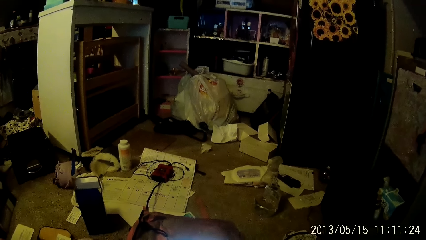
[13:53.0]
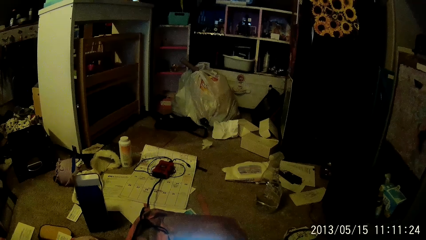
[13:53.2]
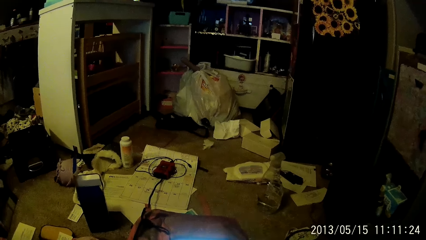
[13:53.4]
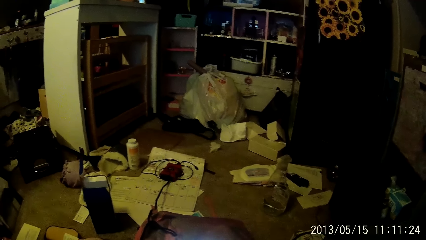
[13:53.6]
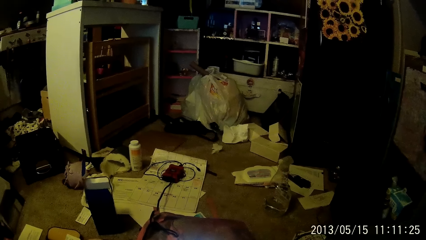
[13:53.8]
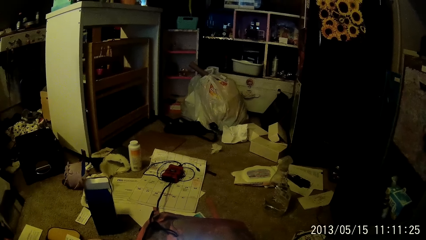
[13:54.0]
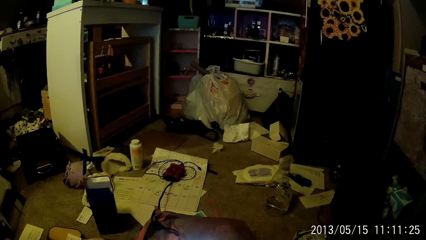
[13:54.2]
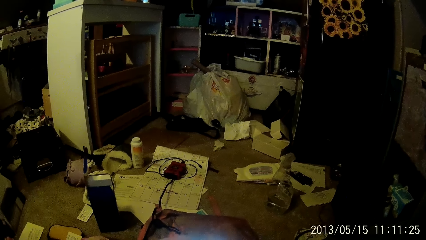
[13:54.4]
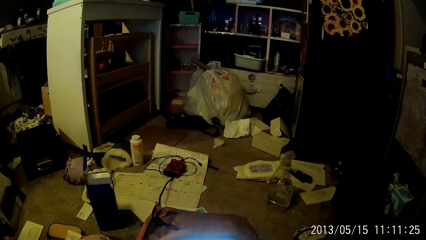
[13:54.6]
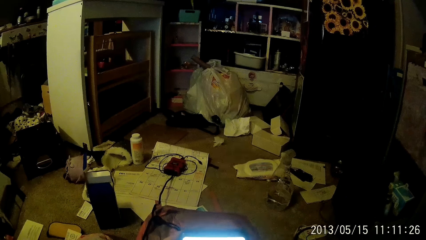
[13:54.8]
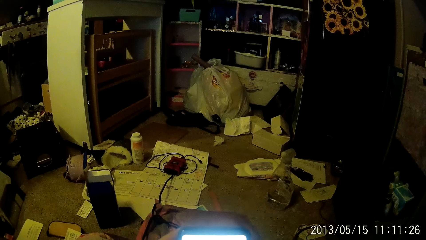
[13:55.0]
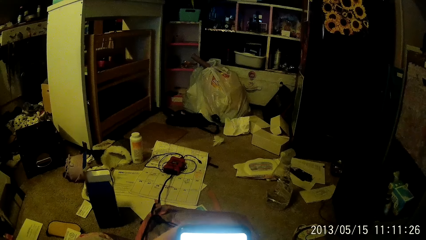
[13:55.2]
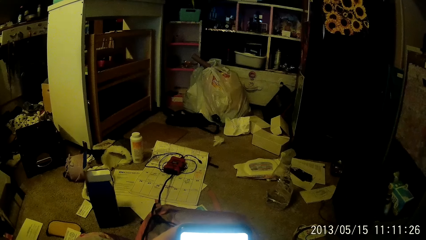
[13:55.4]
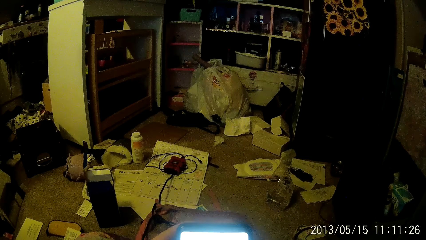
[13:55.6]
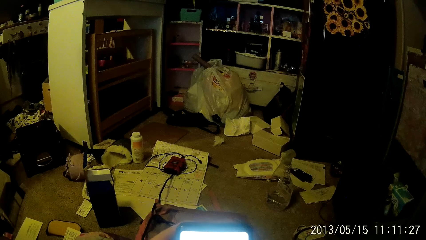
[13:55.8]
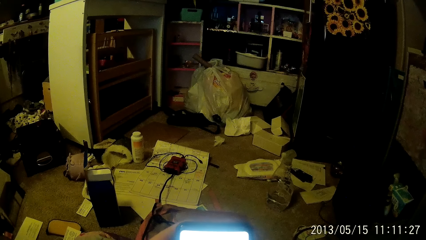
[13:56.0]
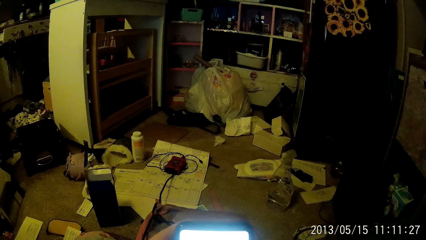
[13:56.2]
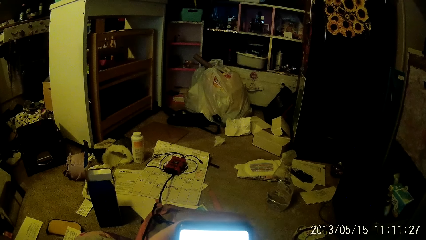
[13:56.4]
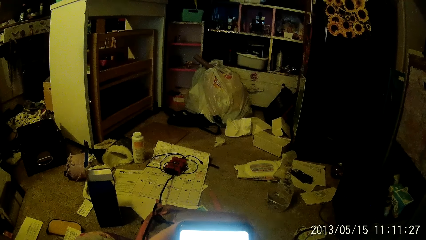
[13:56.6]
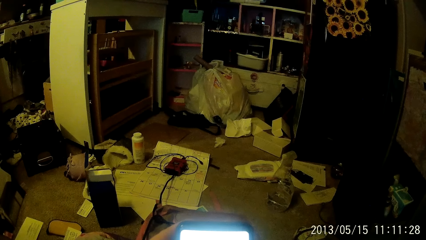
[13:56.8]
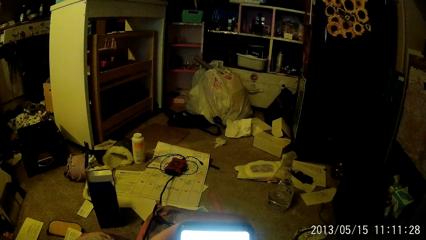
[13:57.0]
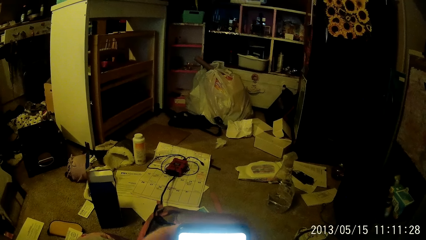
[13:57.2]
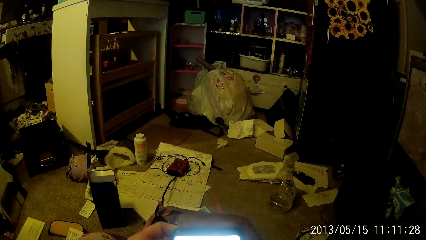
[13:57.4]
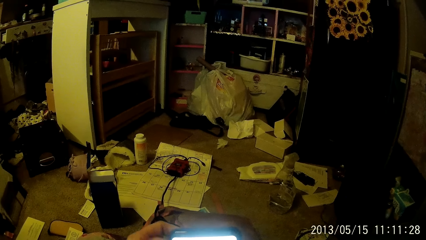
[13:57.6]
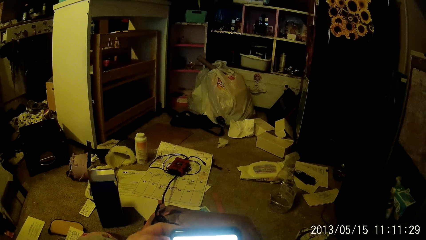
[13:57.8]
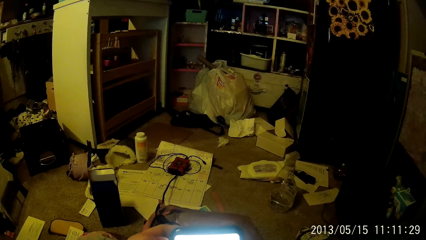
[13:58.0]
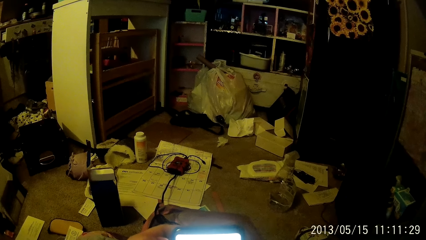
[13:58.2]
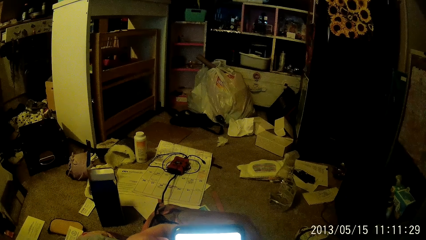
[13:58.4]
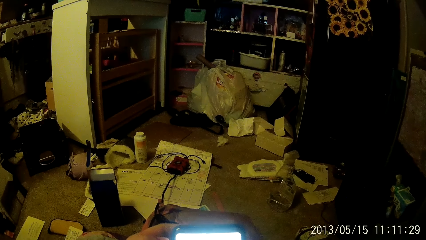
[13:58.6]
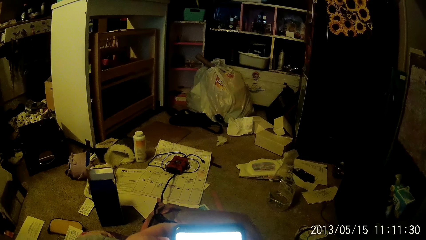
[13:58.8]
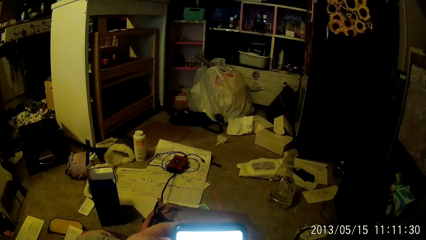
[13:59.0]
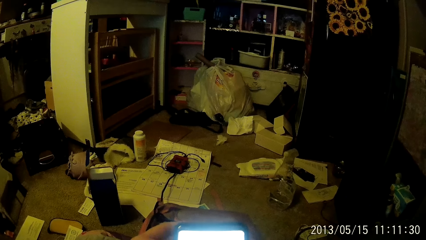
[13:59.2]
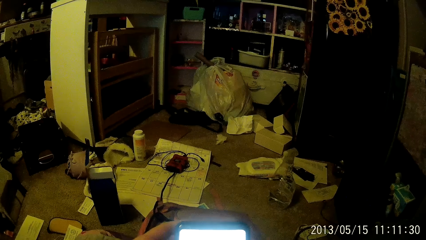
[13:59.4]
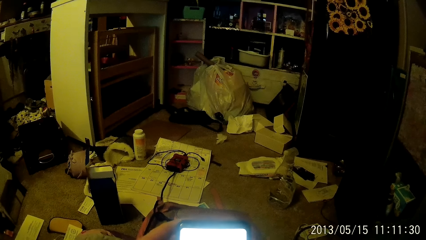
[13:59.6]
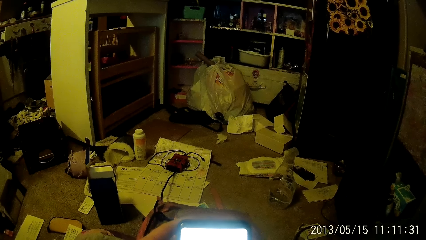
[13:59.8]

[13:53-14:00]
The camera wearer presses a phone with both hands.

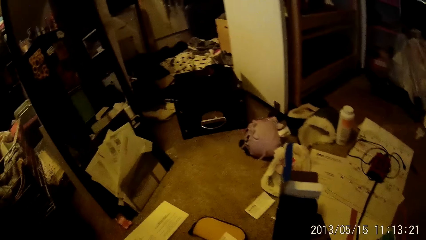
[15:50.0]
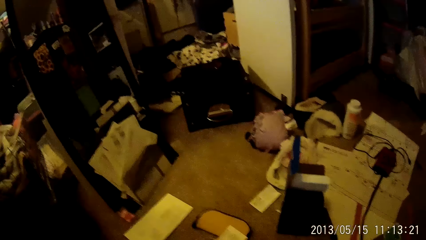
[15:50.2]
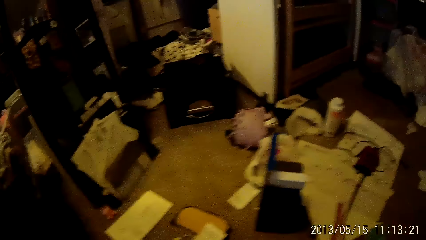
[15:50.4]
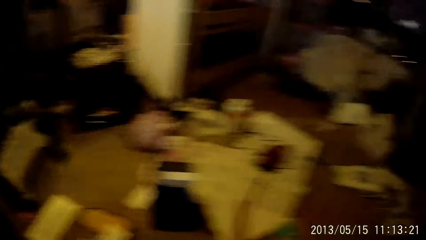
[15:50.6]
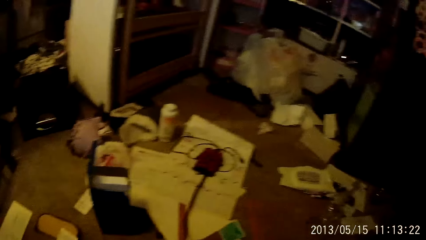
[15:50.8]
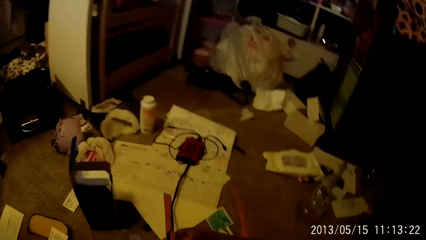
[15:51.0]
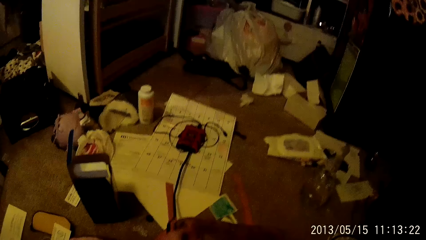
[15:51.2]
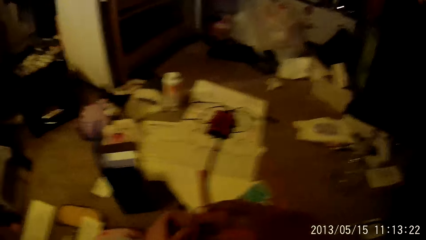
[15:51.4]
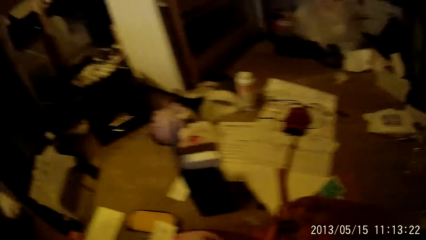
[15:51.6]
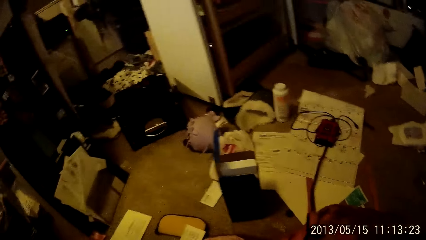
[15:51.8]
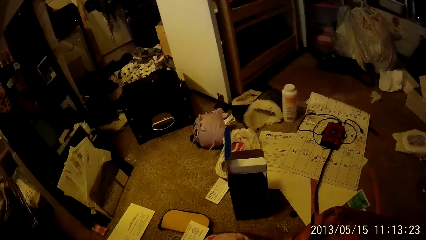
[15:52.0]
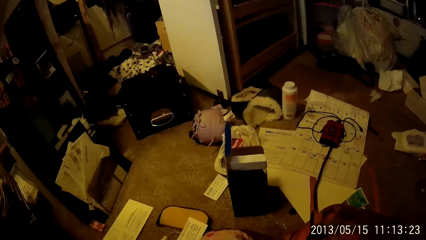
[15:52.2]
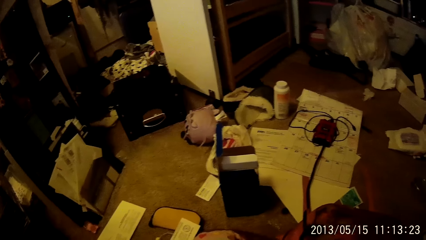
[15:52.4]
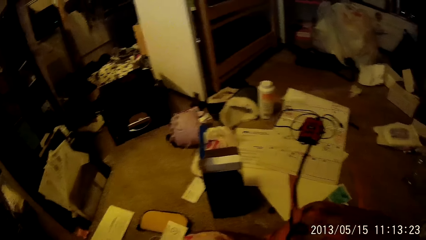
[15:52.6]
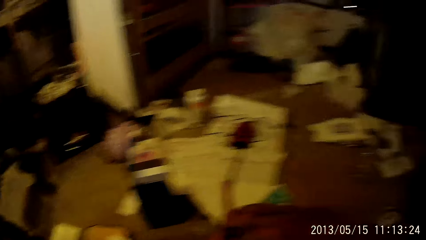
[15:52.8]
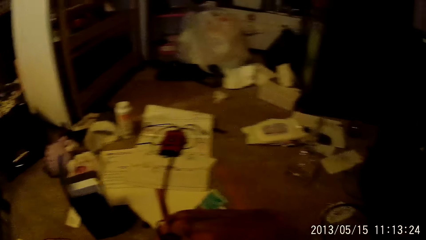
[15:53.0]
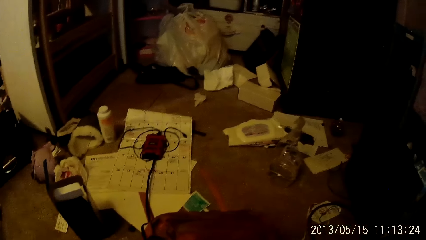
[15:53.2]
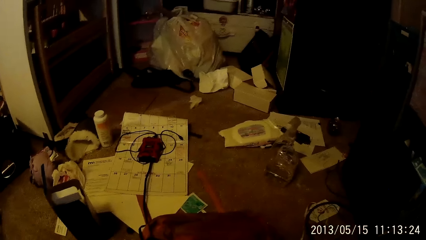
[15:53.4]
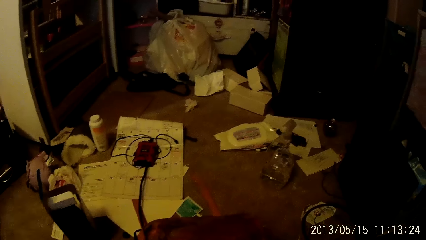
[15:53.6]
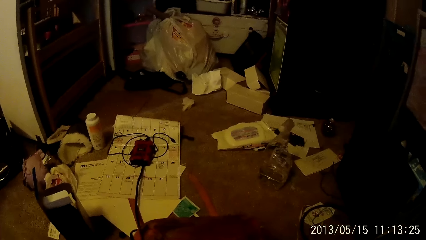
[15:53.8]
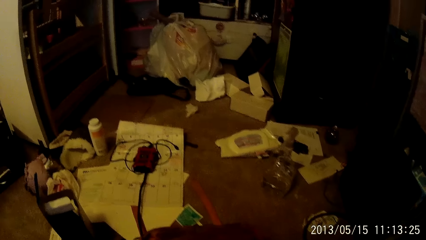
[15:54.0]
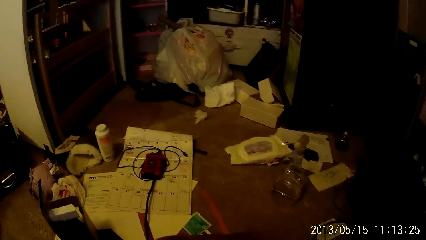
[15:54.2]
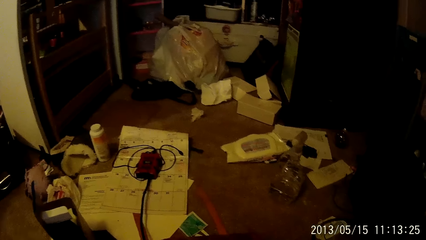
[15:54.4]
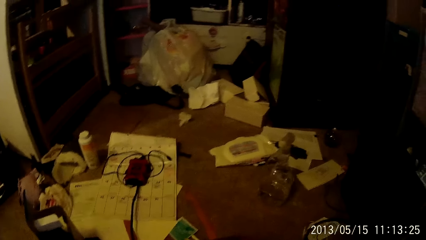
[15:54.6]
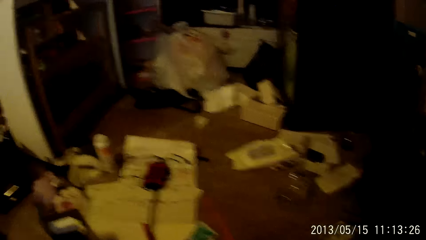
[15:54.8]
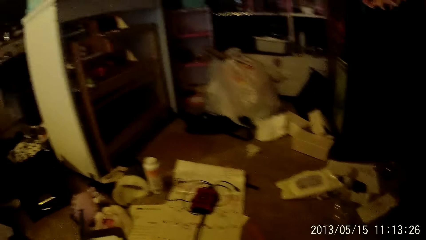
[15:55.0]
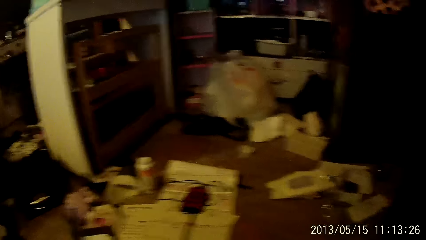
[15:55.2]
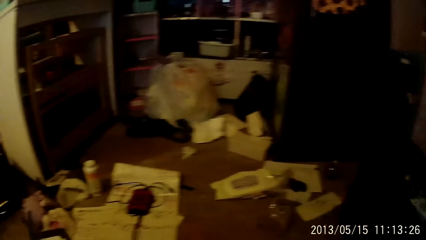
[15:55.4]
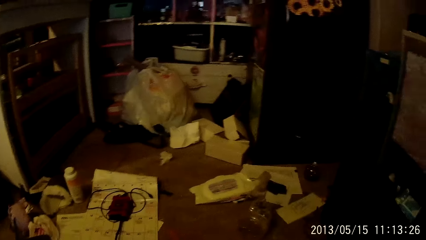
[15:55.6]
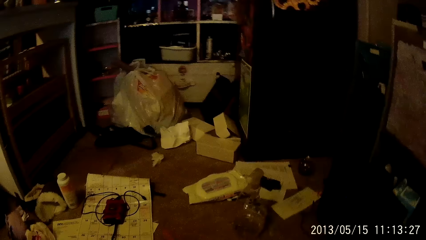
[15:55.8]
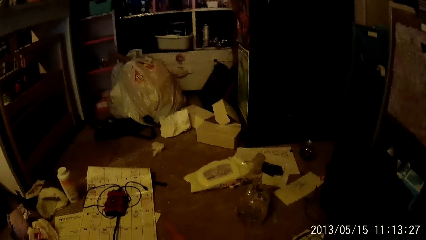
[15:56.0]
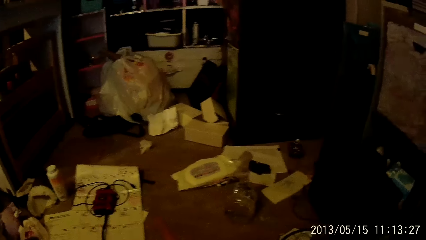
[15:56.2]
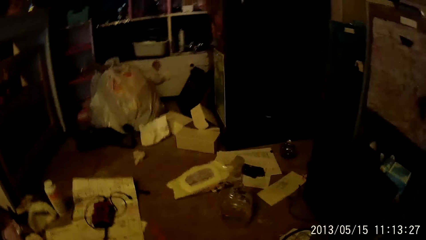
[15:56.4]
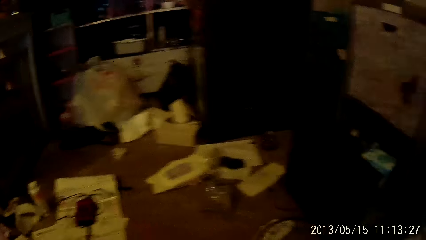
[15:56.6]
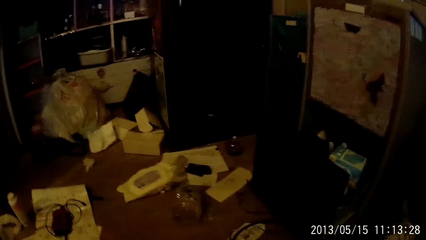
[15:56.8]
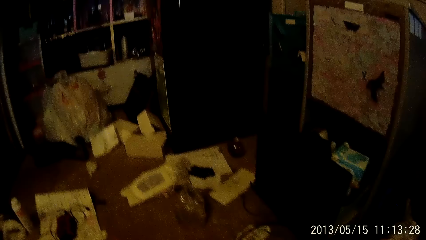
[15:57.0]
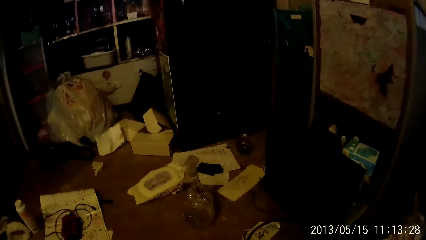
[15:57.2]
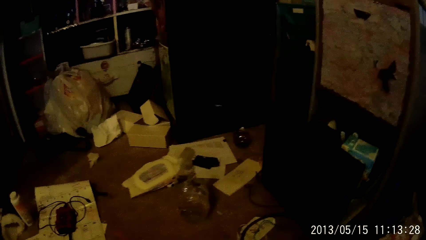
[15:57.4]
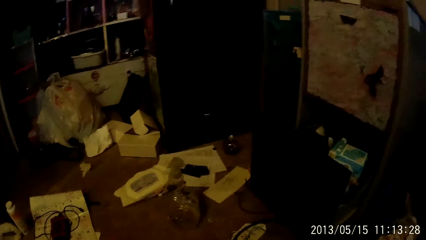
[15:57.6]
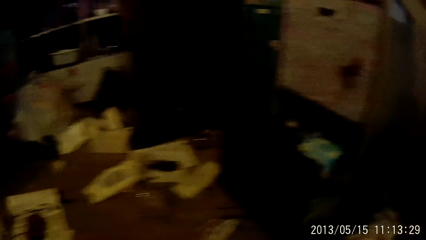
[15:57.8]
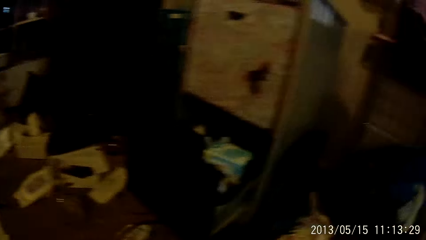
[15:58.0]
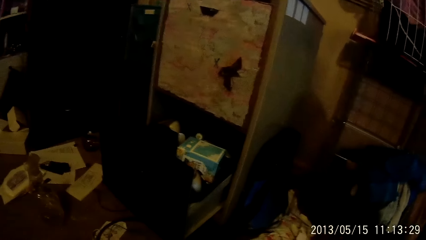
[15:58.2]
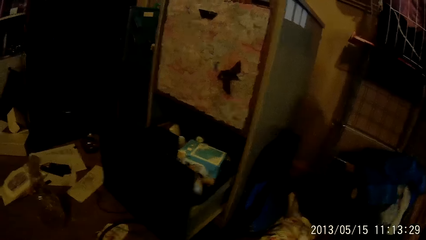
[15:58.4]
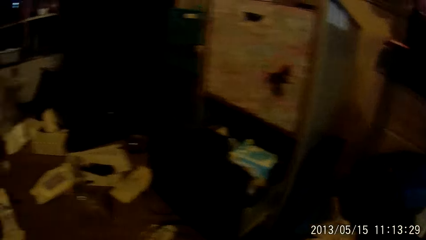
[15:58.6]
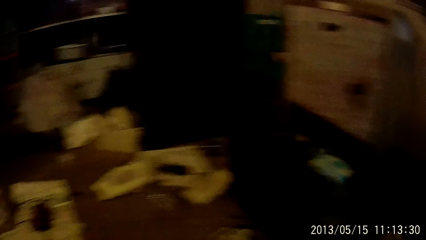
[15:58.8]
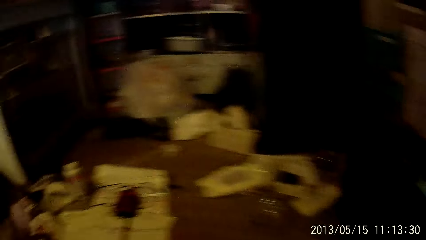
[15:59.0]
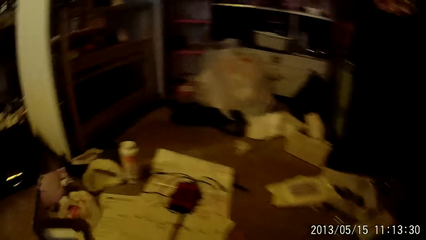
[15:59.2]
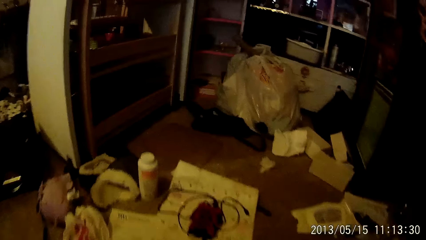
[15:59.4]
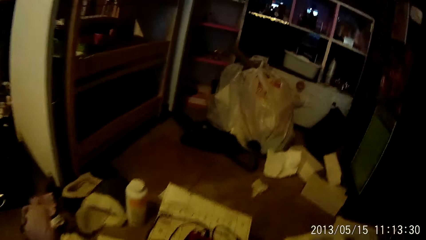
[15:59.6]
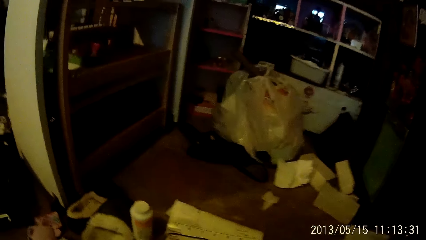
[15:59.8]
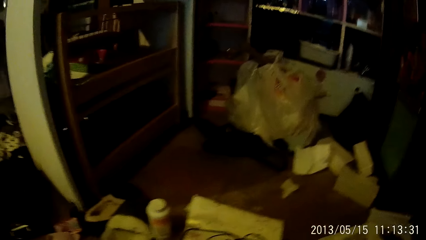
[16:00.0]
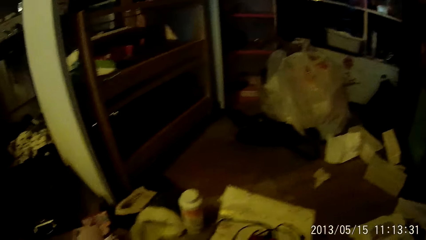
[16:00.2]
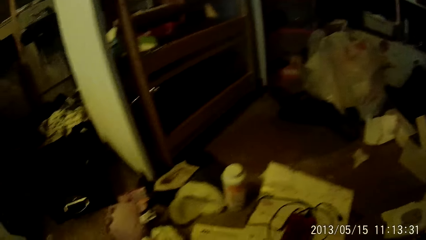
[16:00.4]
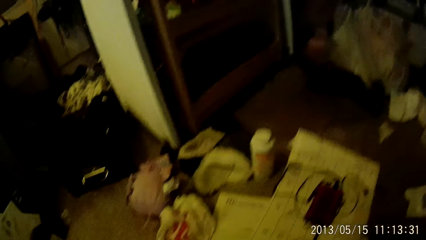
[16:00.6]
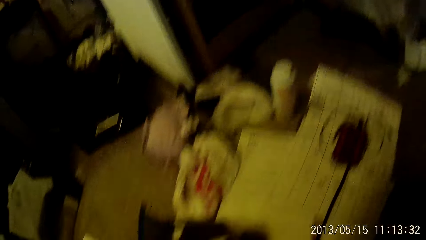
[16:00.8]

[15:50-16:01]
The camera wearer takes a pin with her left hand from the sleeping bag in her right hand.
